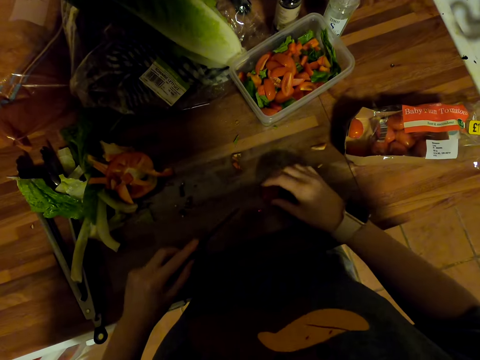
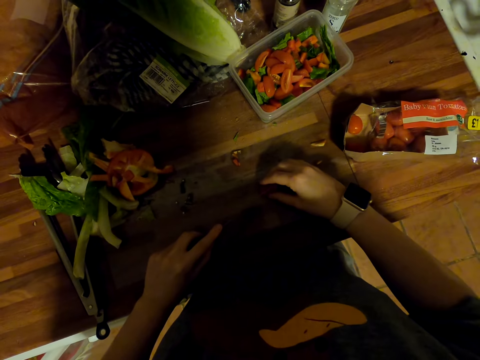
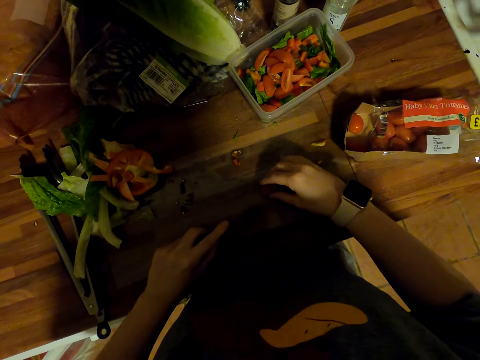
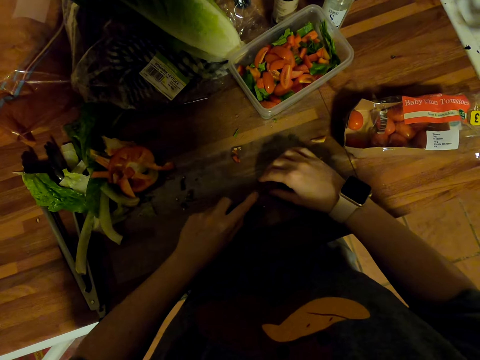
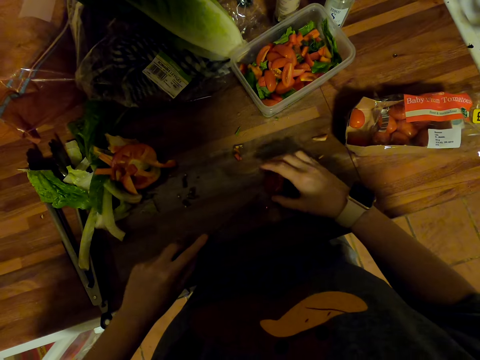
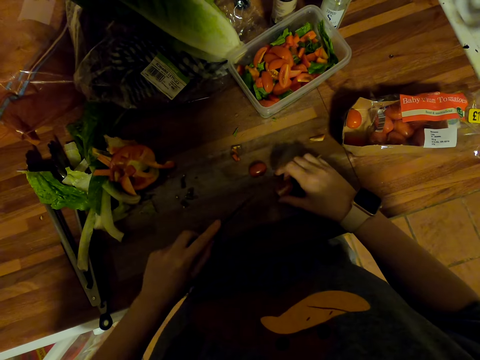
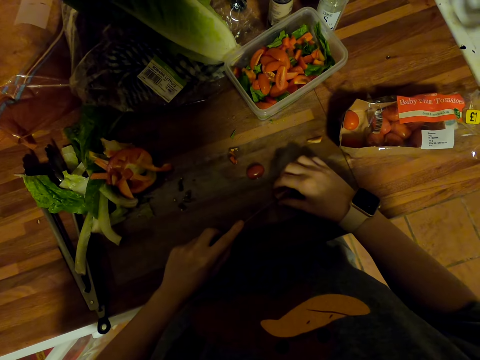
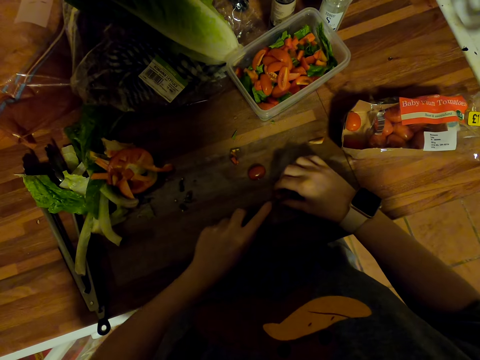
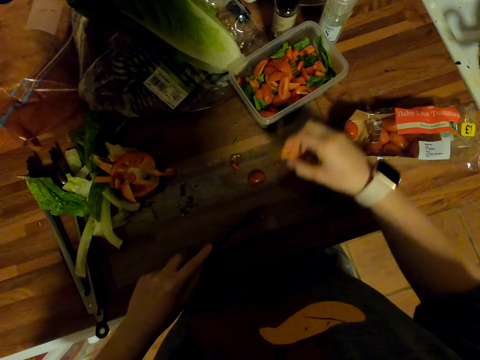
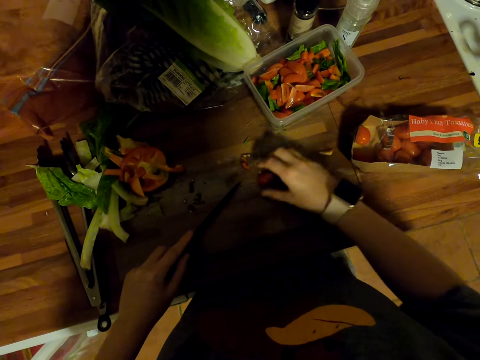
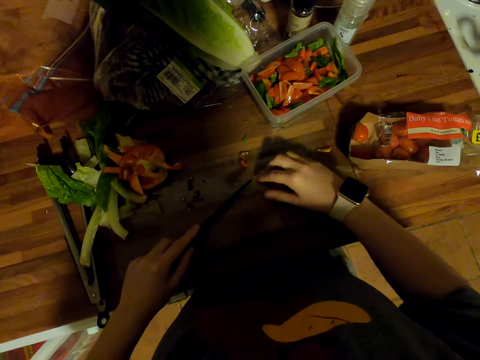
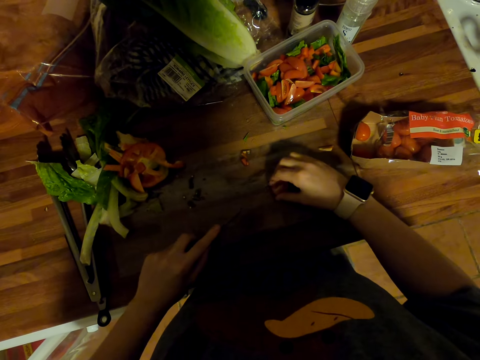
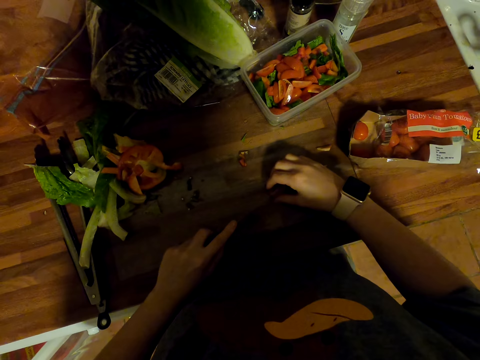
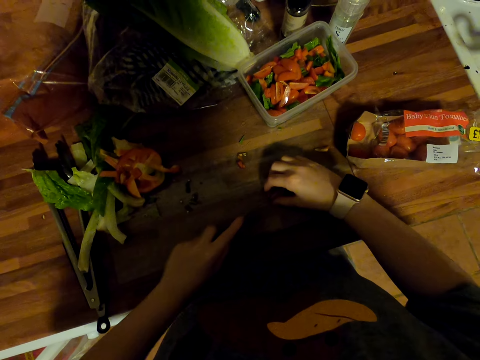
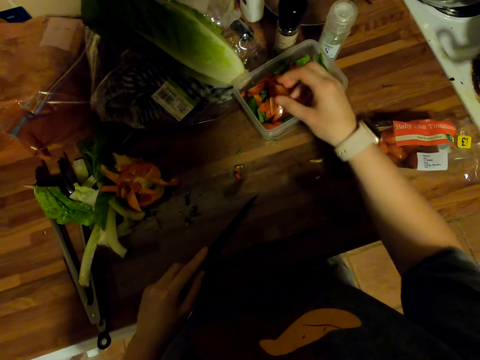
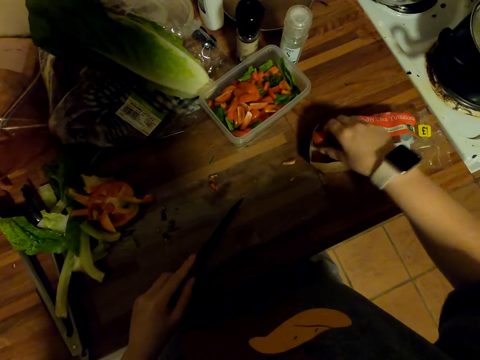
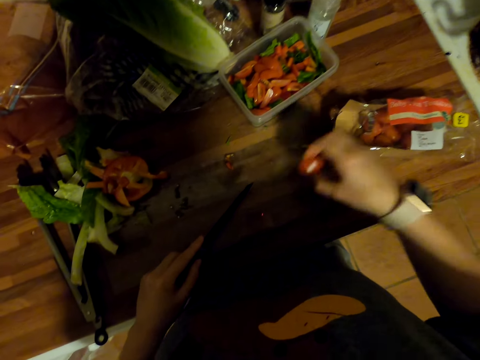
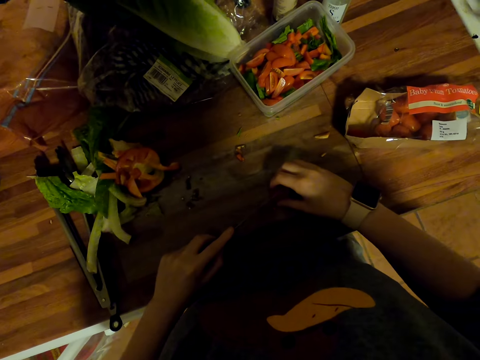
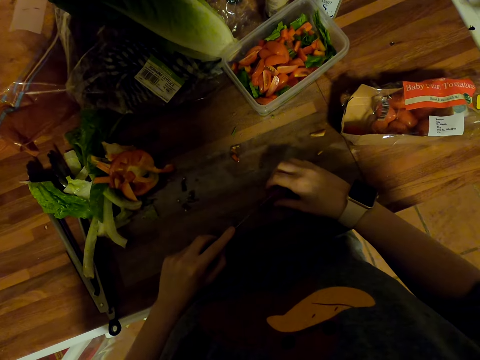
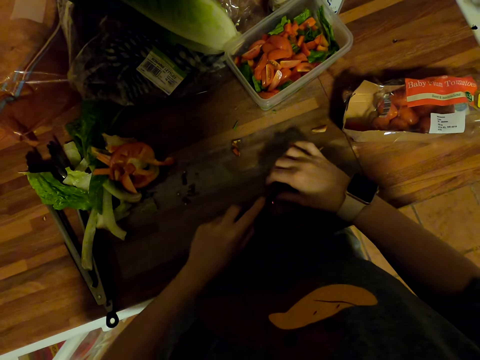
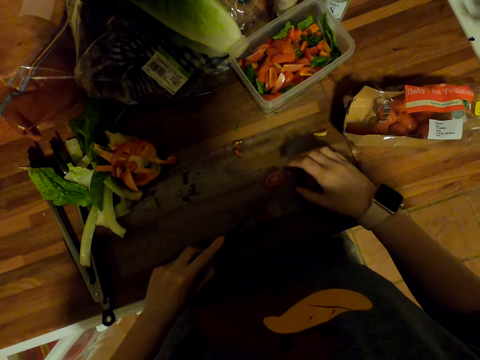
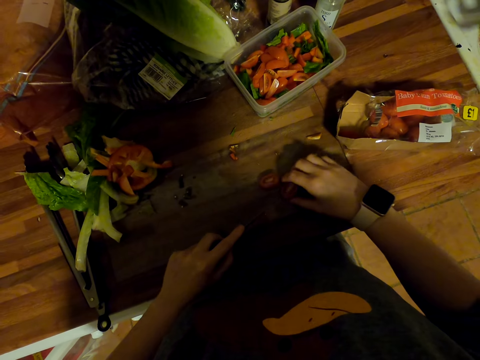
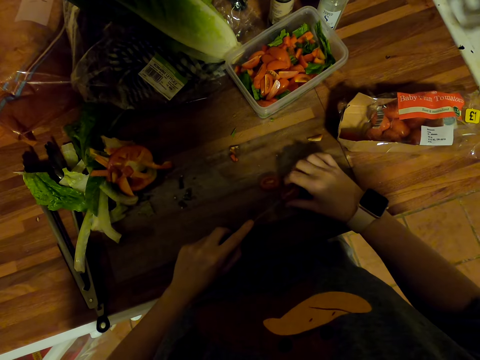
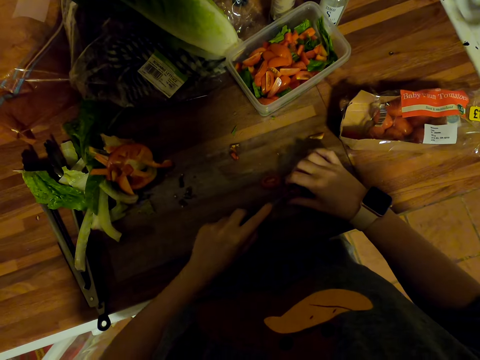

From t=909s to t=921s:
The camera wearer puts a tomato on the chopping board. They cut the tomato with a knife on the chopping board. They move the tomato on the chopping board. They cut a tomato with the knife on the chopping board. They put the tomato in a dish. They move the tomato on the chopping board. They cut a tomato with the knife on the chopping board. They put the tomatoes in the dish. They pick a tomato in the pack. They put the tomato on the chopping board. They cut a tomato with the knife on the chopping board.

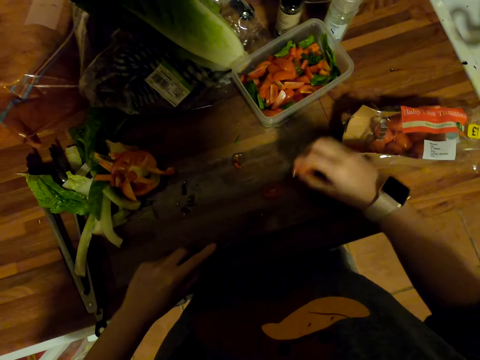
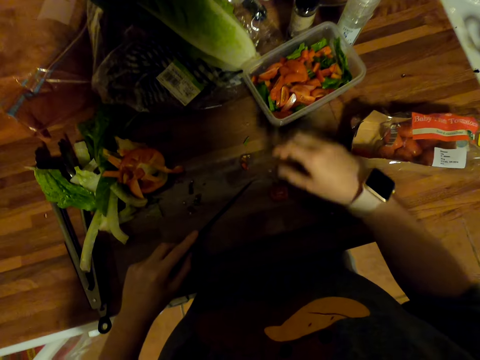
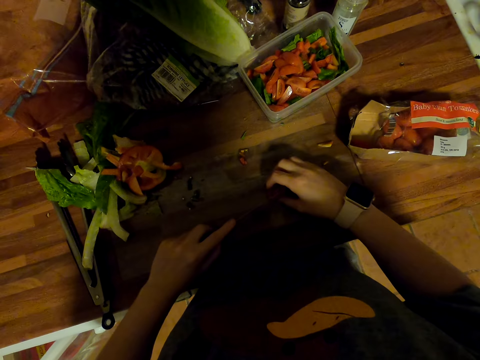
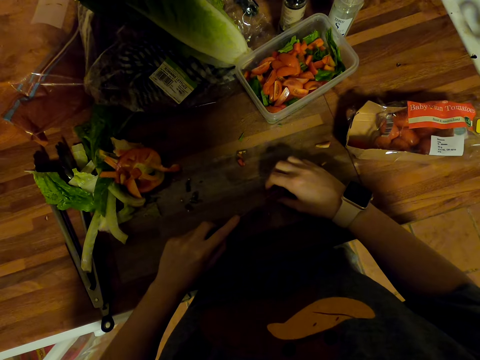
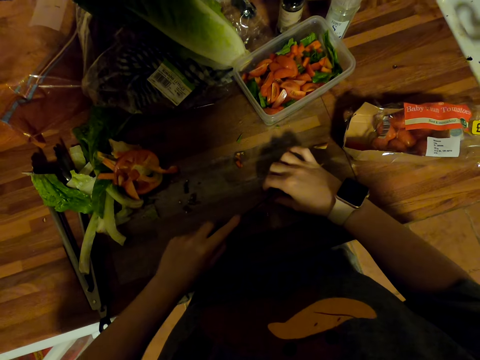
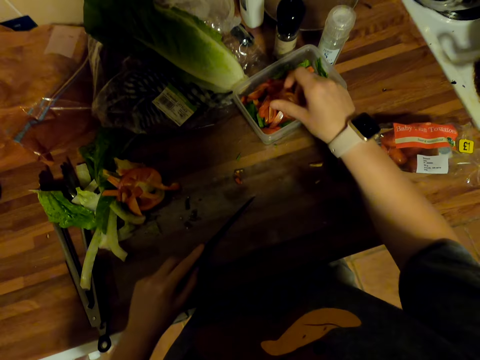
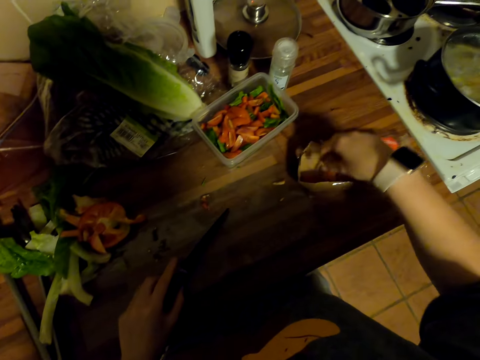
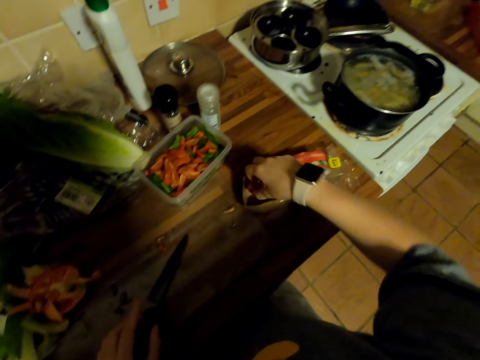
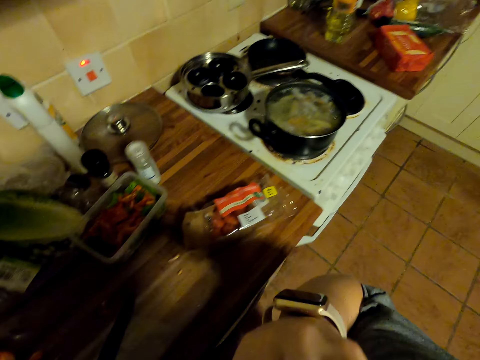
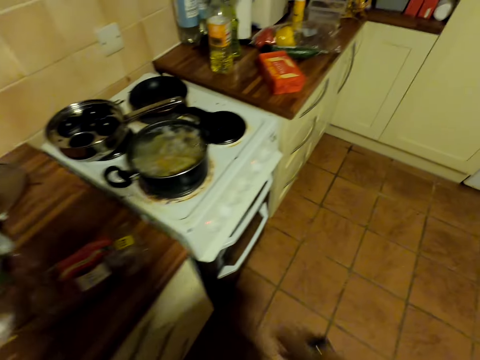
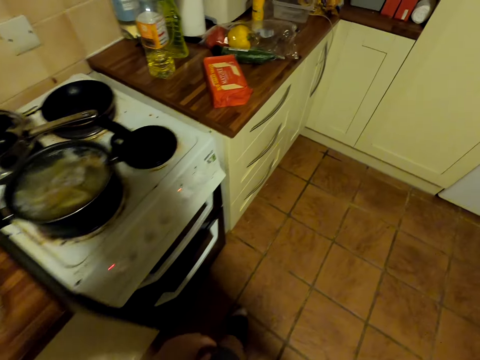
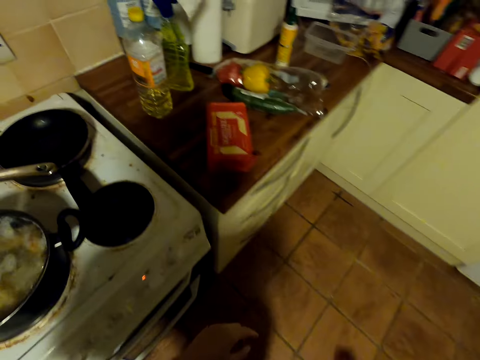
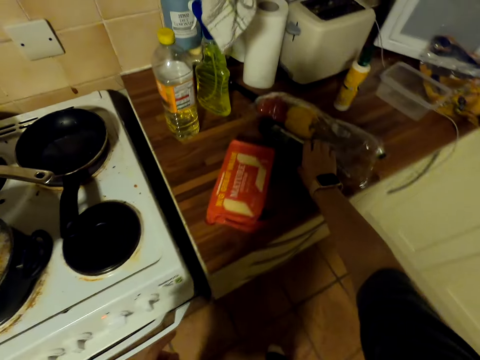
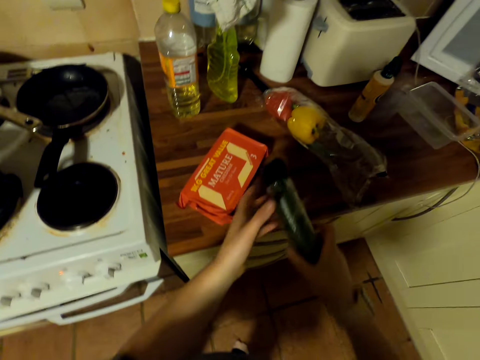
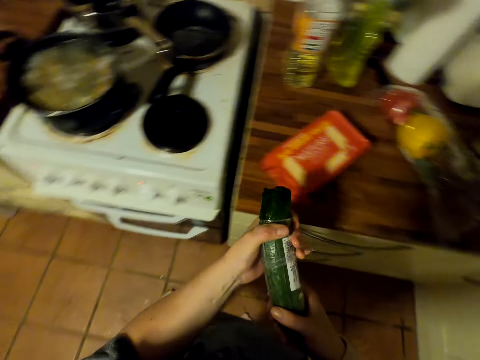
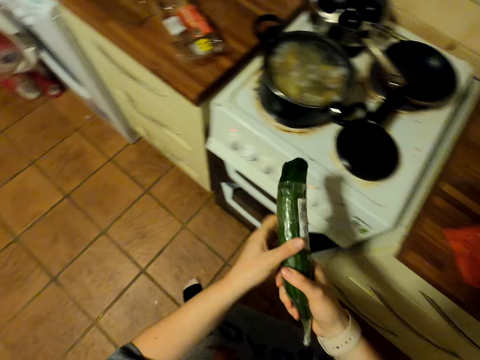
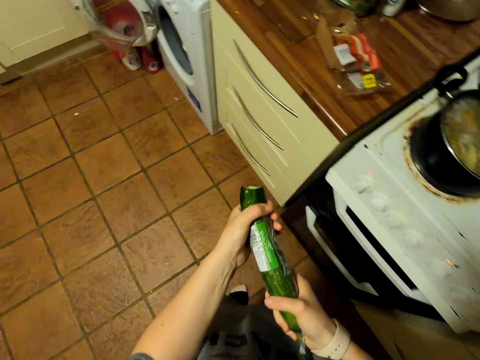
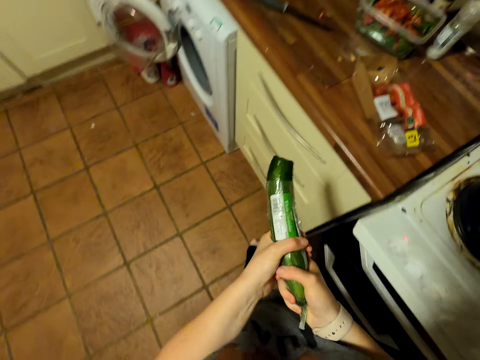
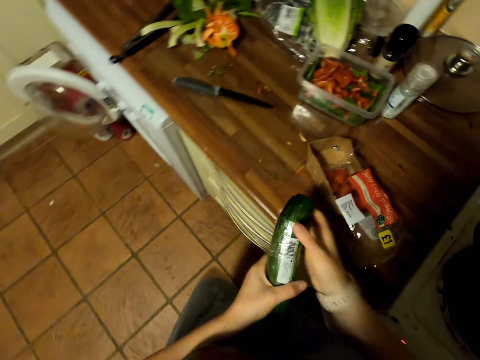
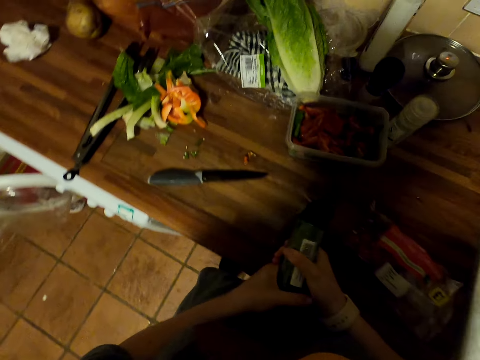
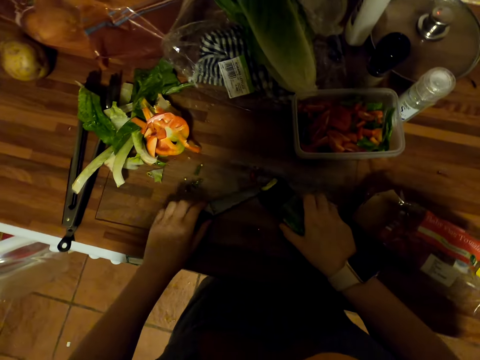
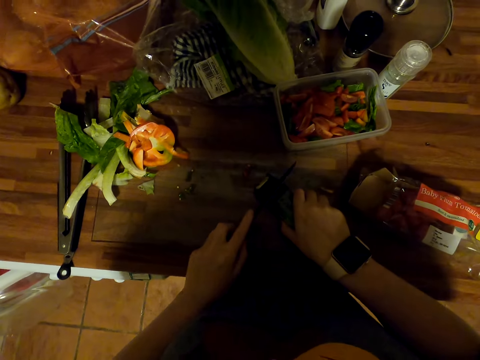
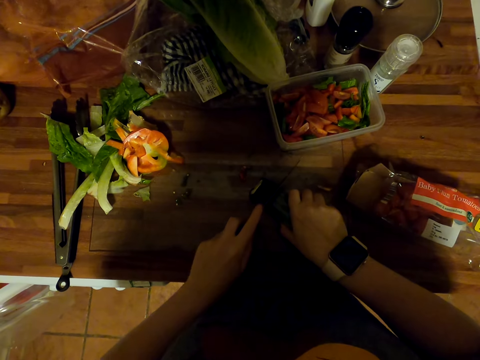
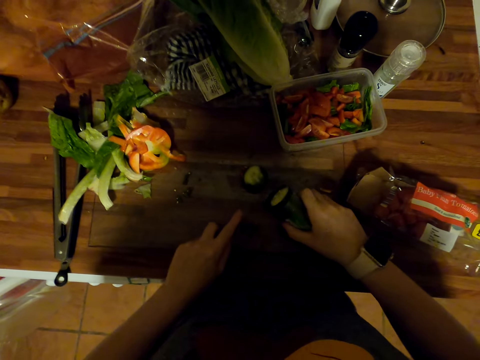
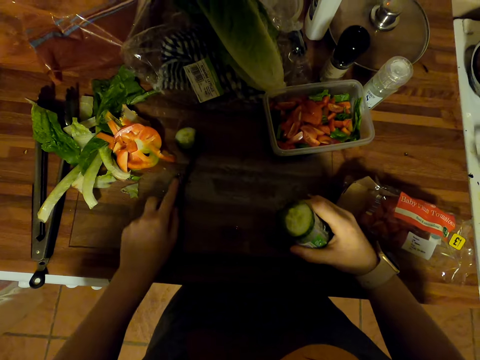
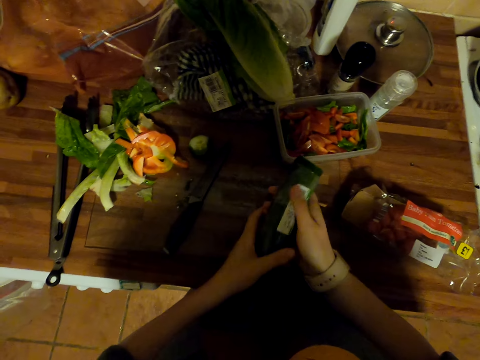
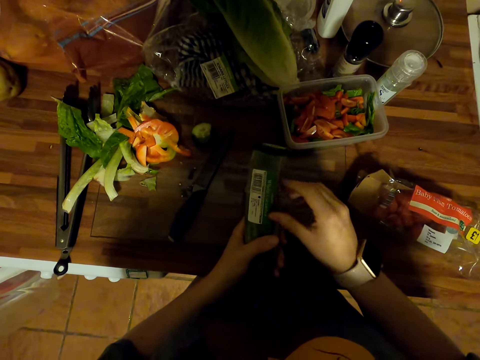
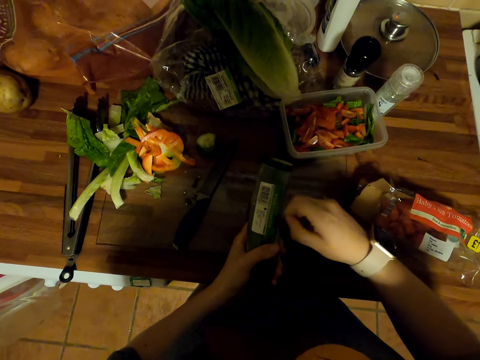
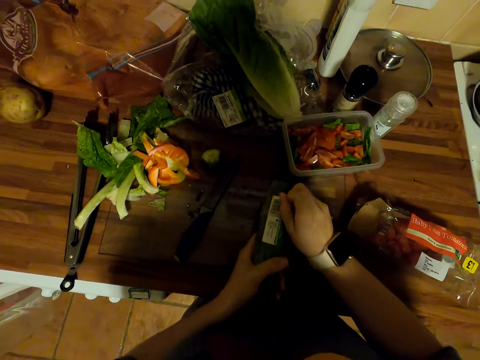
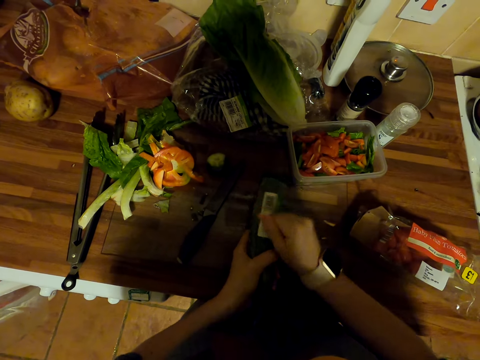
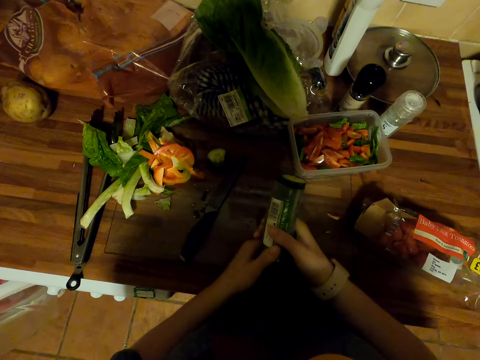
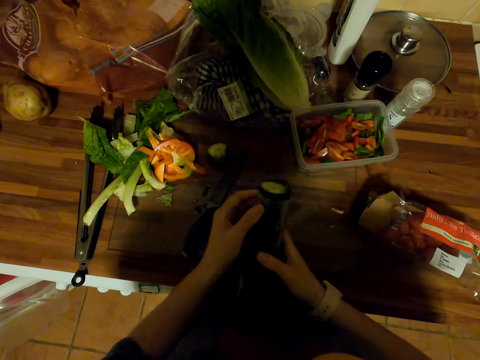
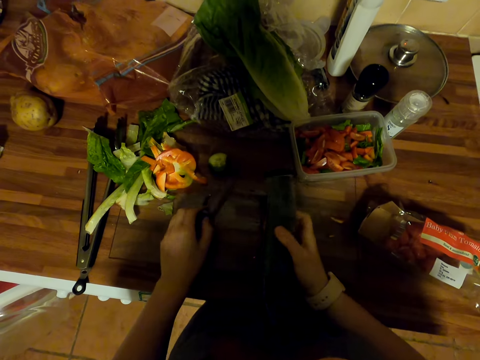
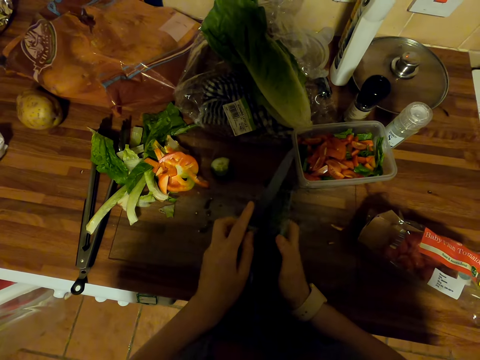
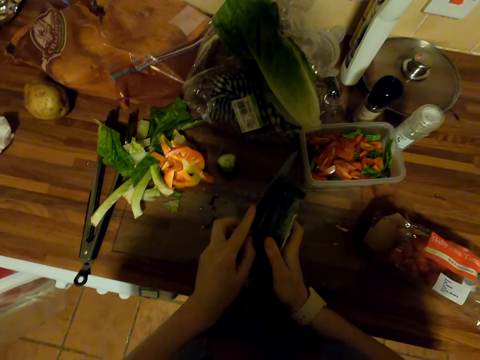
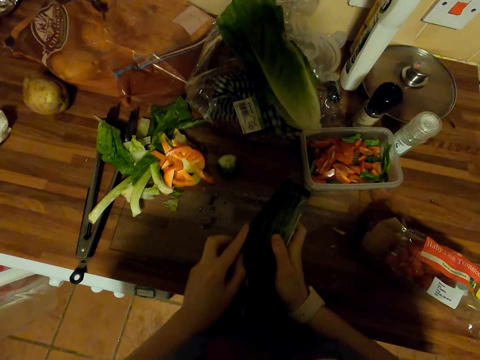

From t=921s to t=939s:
The camera wearer puts the tomatoes in a dish. They cut a tomato with a knife on the chopping board. They put the tomatoes in the dish. They pick a tomato in the pack. They eat a tomato. They put the knife on the chopping board. They walk in the kitchen. They pick a cucumber on the chopping board. They remove a cling wrap from the cucumber. They walk around. They pick the knife on the chopping board. They cut the cucumber with the knife on the chopping board. They move the cucumber on the chopping board. They put the knife on the chopping board. They remove the cling wrap from the cucumber. They pick the knife on the chopping board. They cut the cucumber wrap with the knife. They remove the cling wrap from the cucumber.
